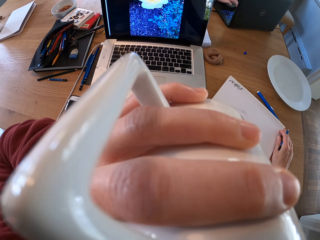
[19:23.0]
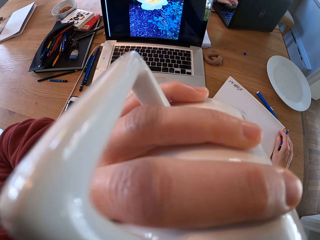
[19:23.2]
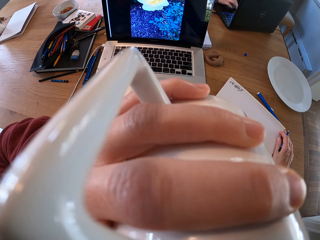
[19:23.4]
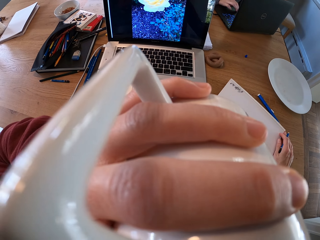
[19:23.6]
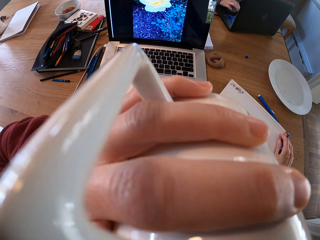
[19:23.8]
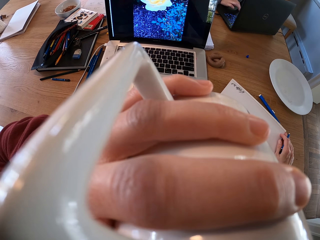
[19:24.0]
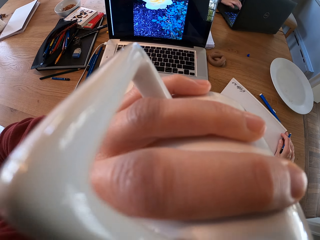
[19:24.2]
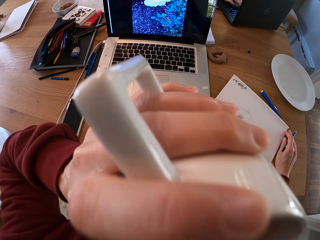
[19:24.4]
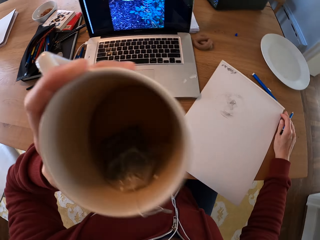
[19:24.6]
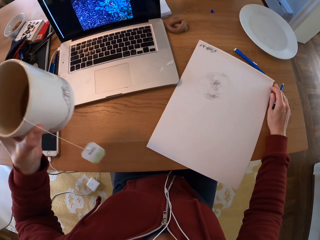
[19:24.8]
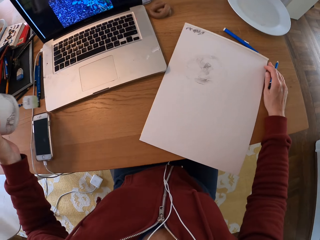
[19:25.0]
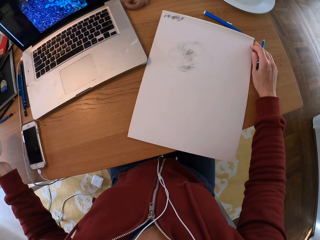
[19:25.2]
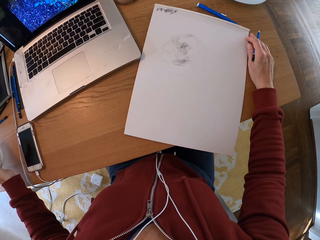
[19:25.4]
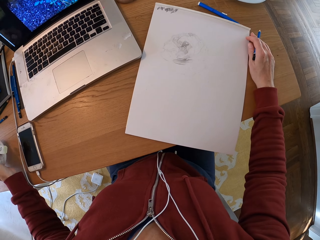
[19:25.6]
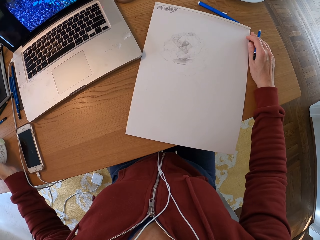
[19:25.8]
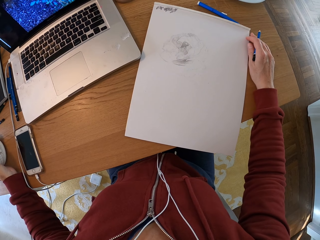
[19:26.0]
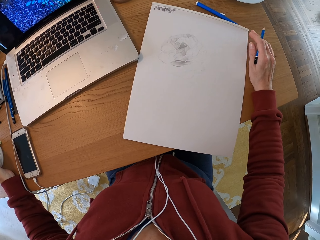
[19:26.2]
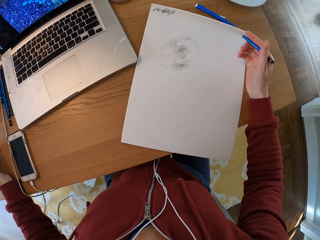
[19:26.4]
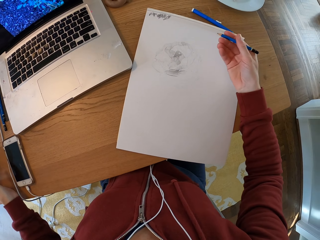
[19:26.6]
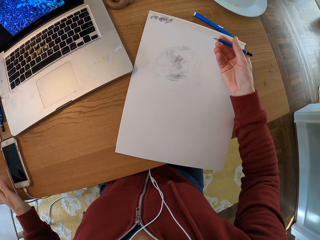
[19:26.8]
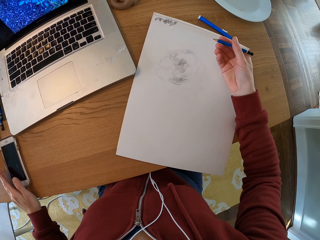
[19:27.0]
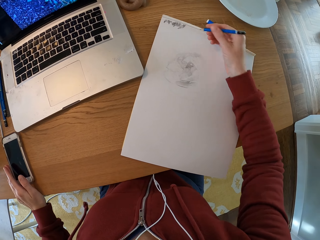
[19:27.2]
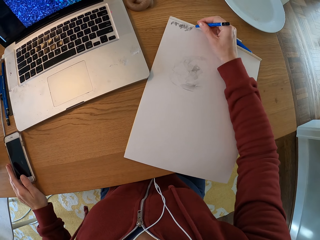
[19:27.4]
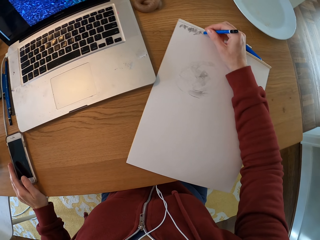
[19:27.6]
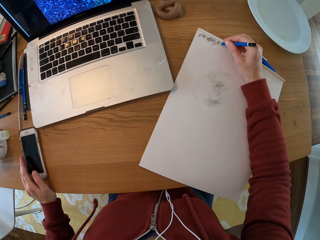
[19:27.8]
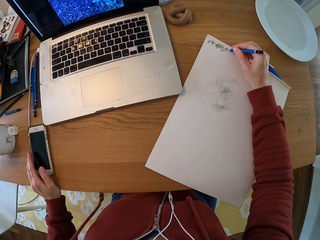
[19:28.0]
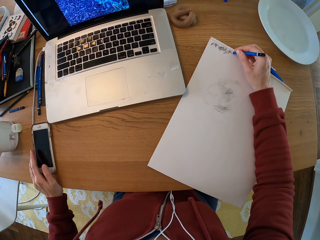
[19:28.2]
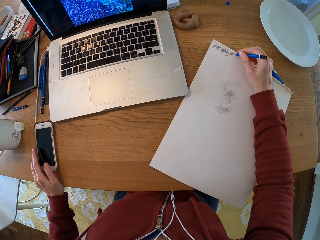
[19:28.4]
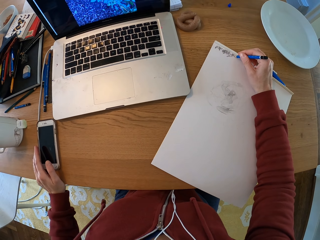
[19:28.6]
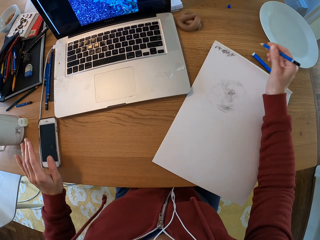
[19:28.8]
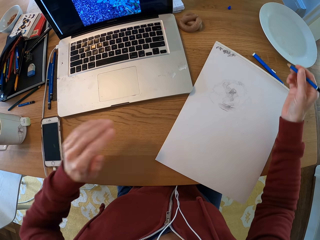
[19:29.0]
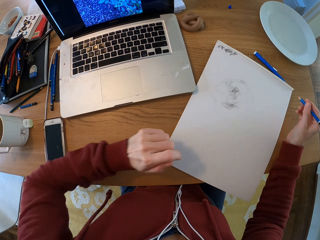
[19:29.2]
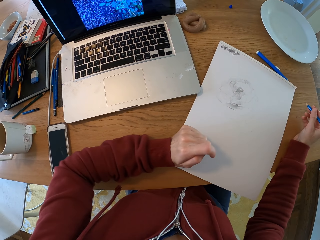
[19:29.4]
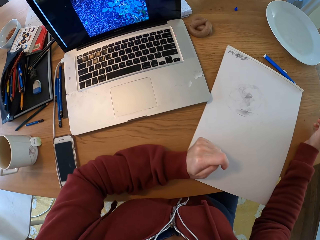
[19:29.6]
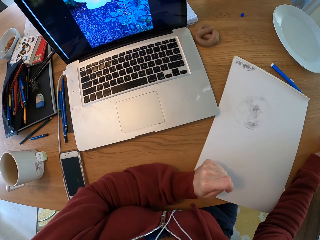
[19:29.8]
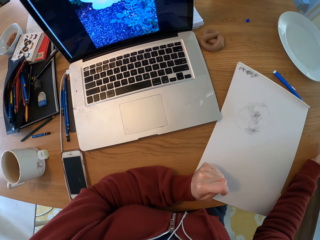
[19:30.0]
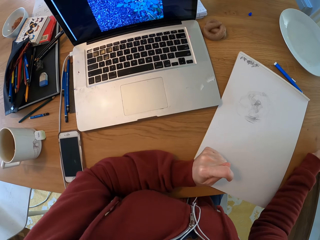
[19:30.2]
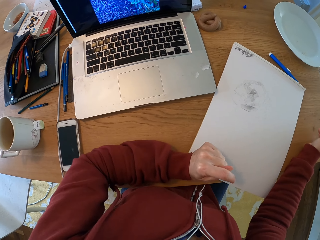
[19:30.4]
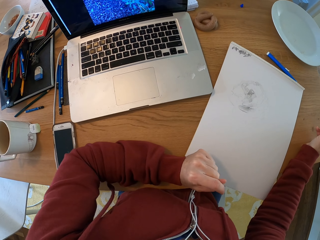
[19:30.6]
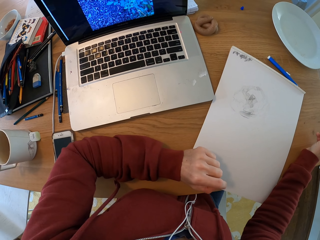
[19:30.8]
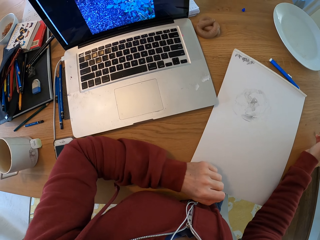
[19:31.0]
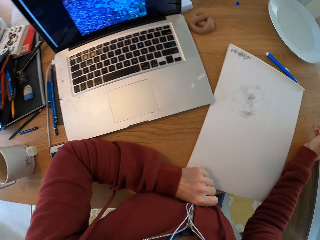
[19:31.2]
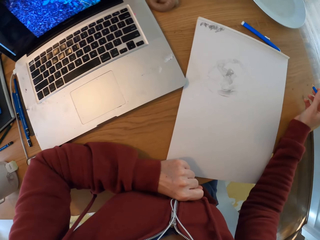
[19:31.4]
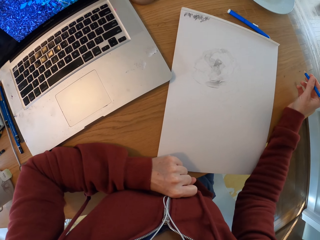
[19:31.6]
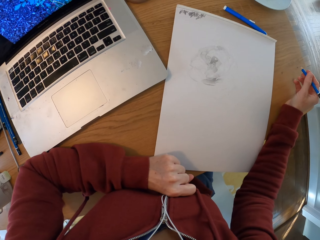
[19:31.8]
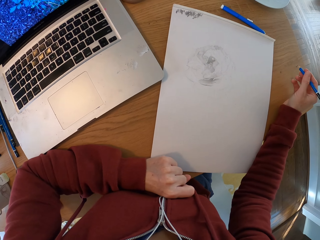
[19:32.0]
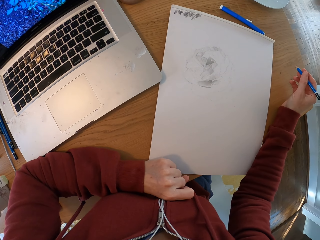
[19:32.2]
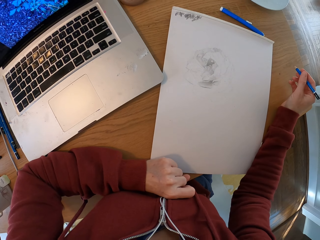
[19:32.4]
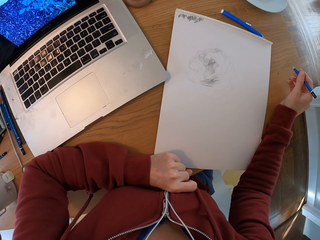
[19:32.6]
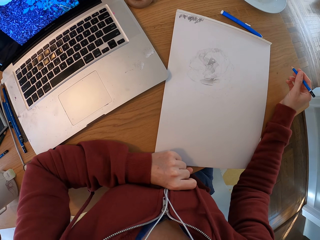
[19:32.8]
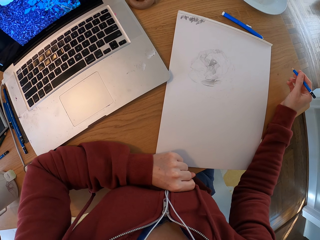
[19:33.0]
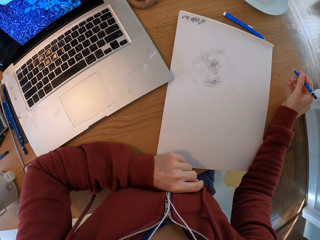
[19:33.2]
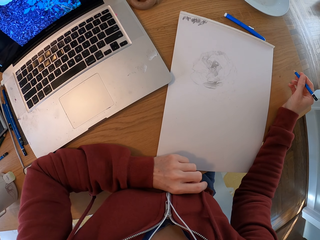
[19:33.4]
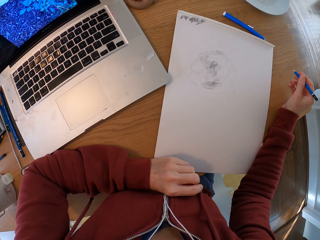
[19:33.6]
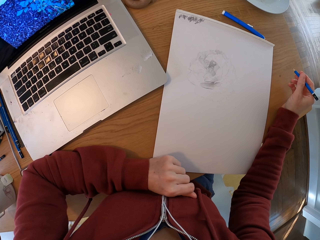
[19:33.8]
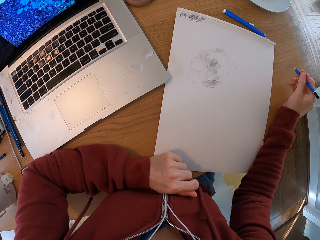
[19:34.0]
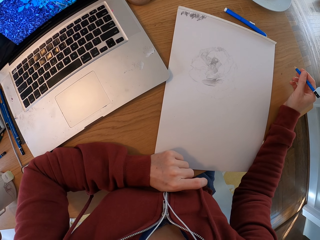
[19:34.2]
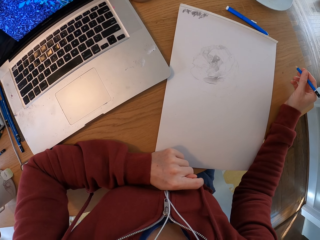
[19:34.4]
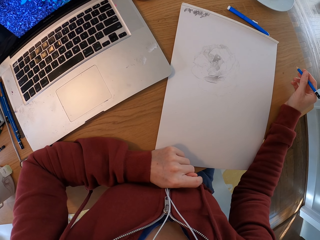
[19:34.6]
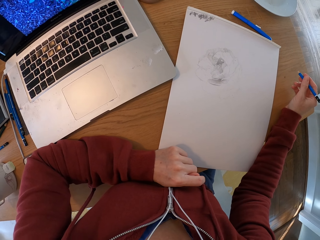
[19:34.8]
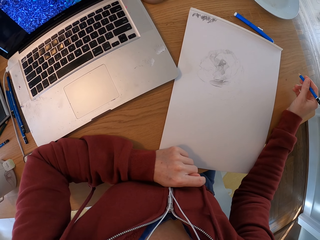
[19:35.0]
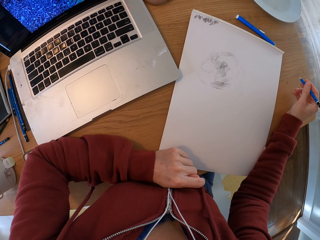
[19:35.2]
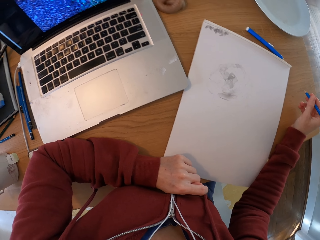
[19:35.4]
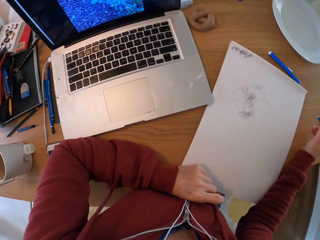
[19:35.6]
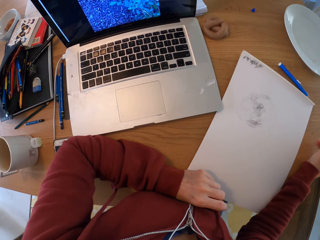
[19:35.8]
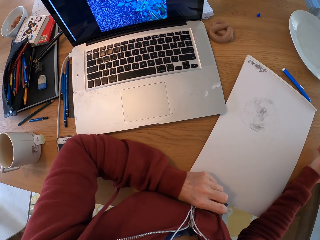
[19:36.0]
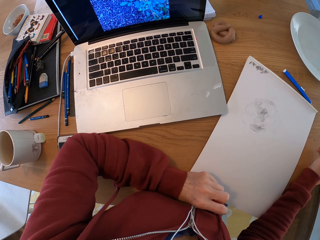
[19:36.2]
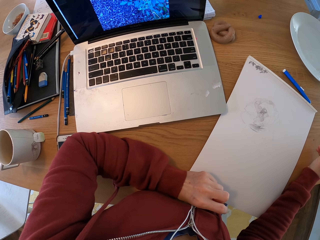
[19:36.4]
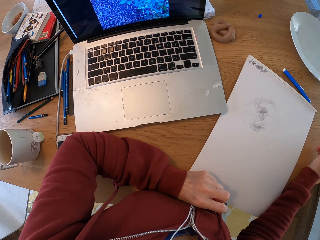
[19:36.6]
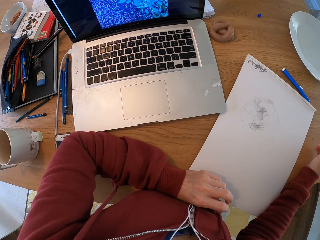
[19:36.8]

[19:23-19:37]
The camera wearer drops a cup of tea on the table. They draw with a pencil on the drawing board. They turn around the room. They look around the room.

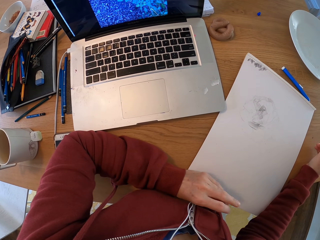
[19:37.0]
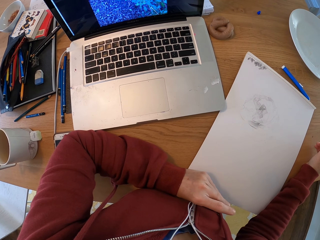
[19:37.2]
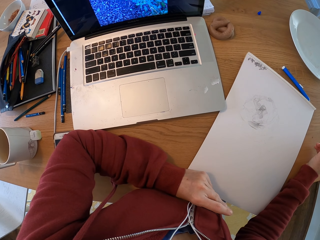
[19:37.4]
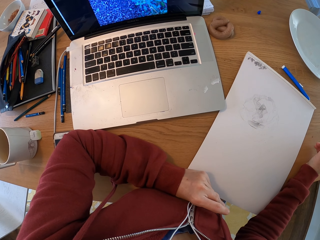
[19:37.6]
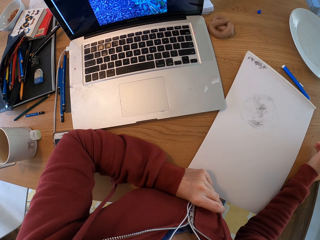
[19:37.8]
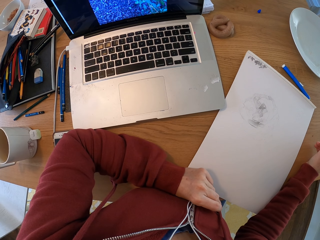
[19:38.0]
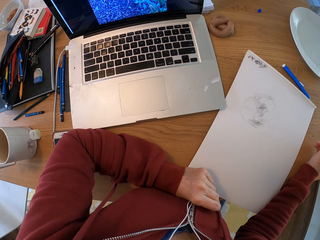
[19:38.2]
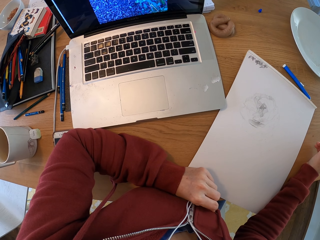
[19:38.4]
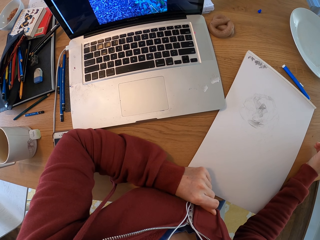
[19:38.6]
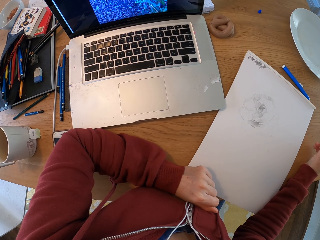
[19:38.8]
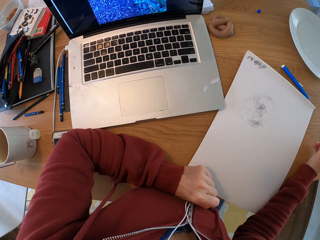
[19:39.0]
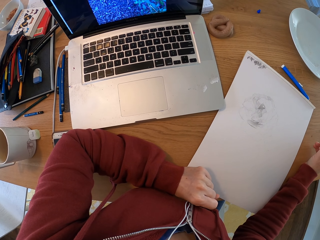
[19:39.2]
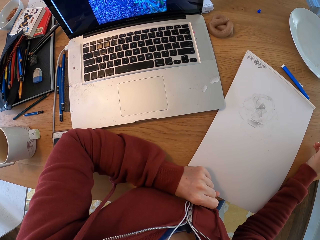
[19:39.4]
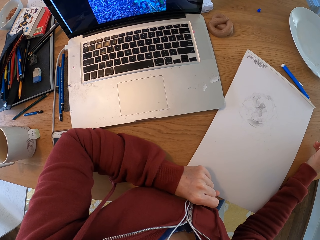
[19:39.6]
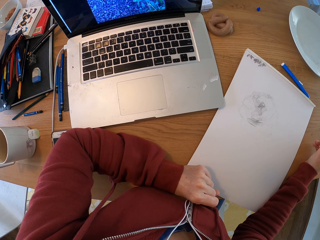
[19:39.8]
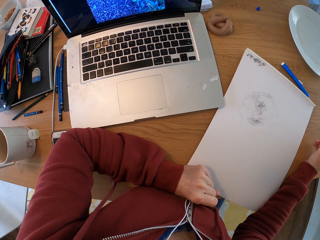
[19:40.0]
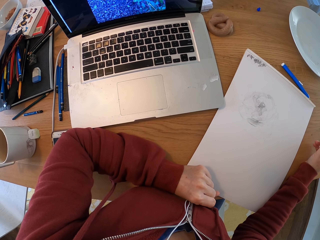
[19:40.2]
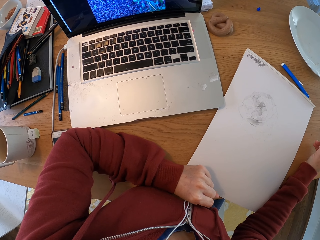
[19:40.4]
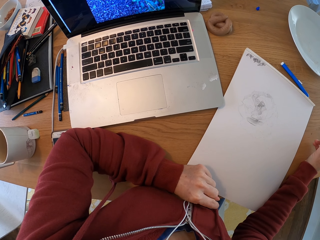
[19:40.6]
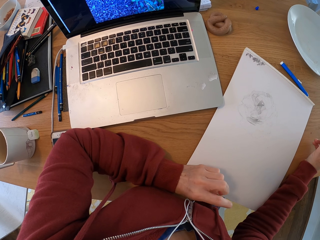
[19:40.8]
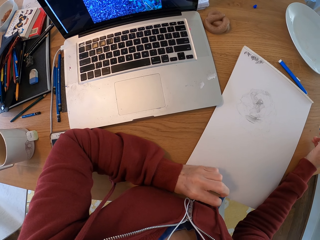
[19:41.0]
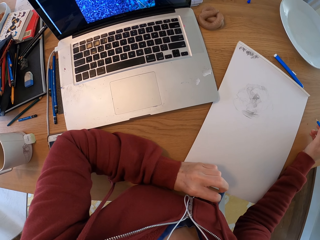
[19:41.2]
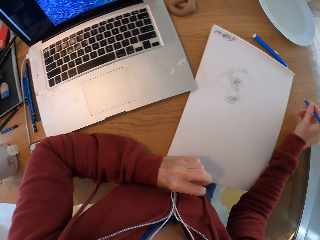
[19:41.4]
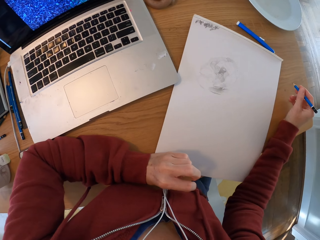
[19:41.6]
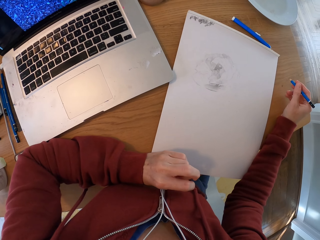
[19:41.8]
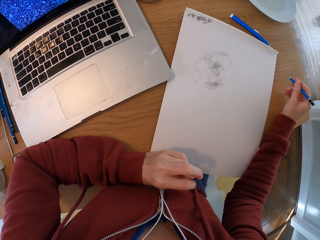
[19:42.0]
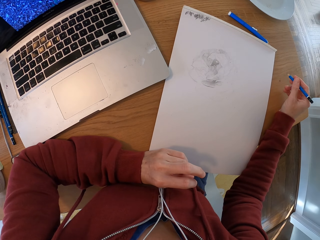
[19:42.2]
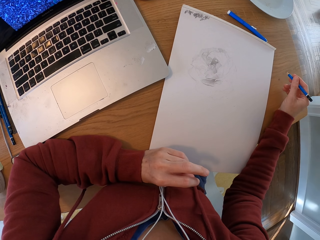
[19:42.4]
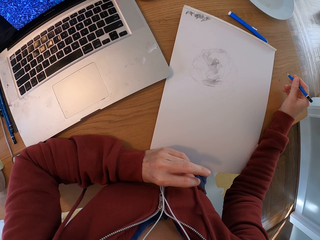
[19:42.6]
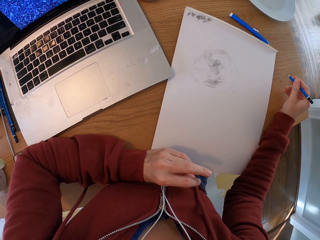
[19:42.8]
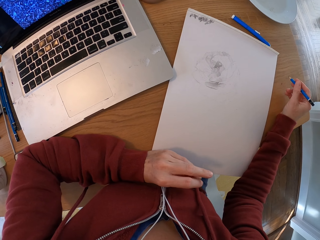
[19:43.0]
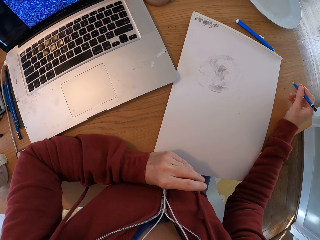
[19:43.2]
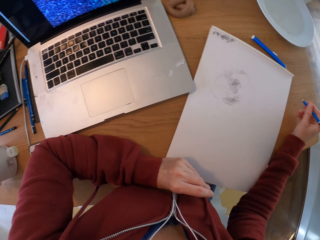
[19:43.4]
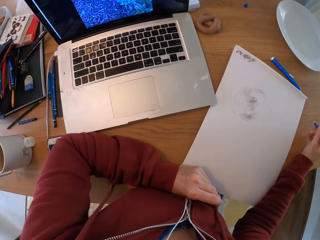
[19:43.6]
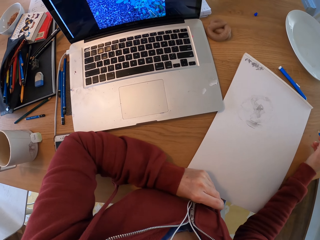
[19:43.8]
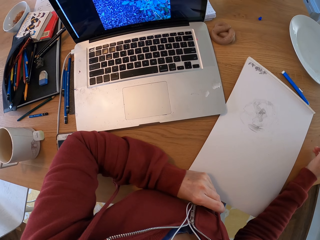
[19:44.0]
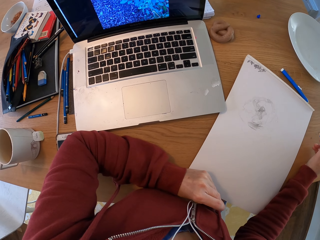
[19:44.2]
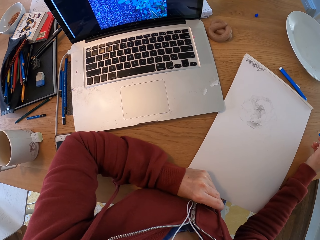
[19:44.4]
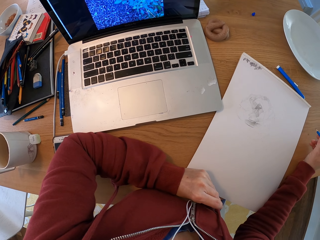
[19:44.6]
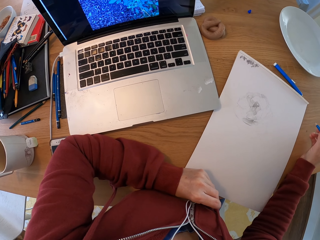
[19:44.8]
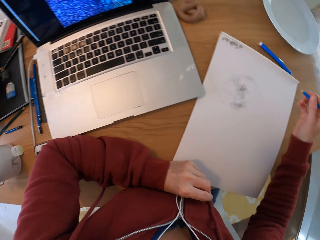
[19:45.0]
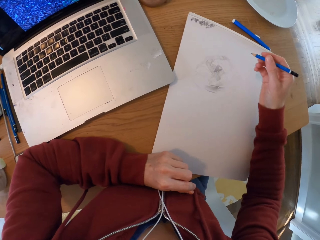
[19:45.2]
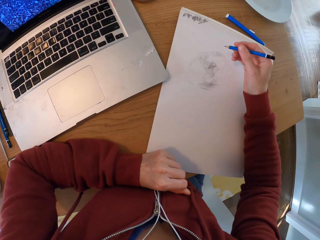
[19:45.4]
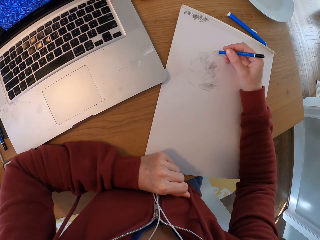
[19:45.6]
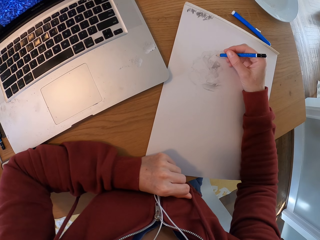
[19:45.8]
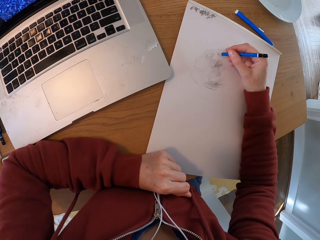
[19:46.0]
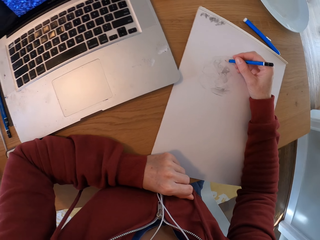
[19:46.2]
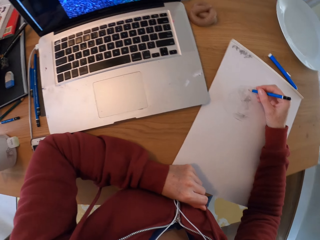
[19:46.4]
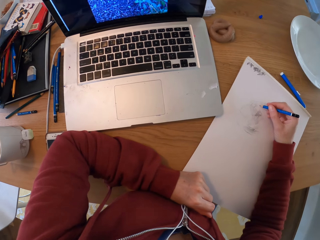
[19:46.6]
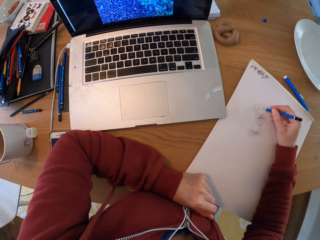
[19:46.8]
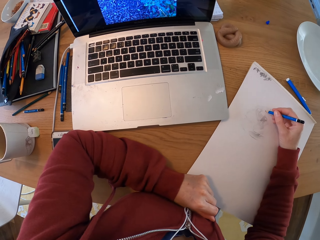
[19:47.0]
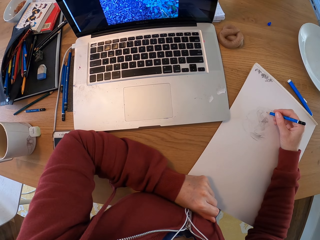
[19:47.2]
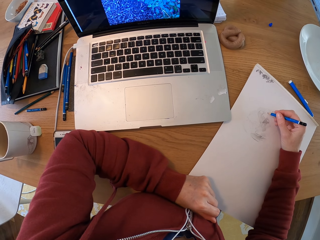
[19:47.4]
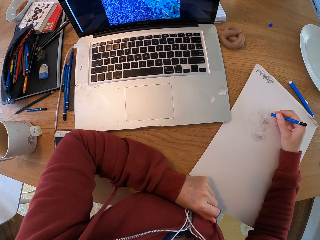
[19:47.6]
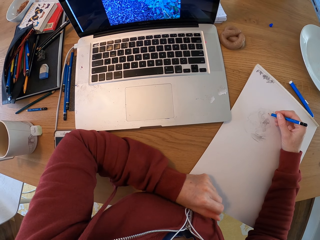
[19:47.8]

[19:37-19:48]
The camera wearer draws with a pencil on the drawing board.
